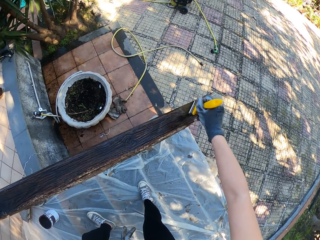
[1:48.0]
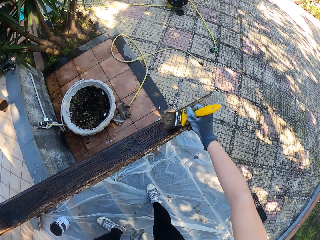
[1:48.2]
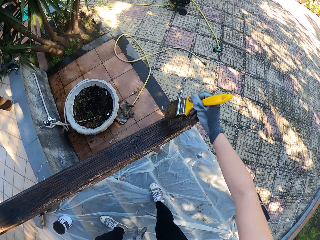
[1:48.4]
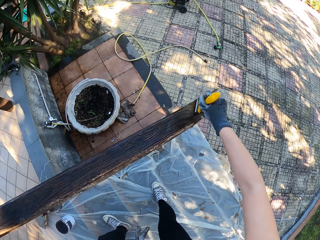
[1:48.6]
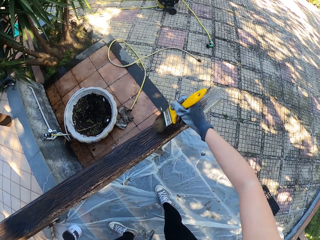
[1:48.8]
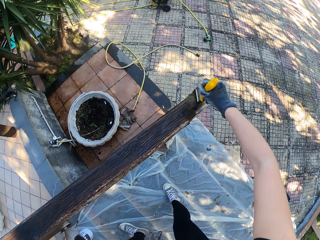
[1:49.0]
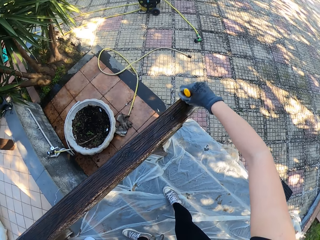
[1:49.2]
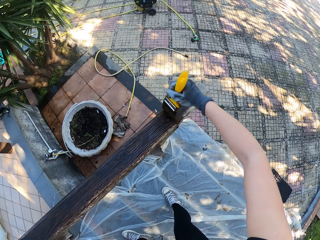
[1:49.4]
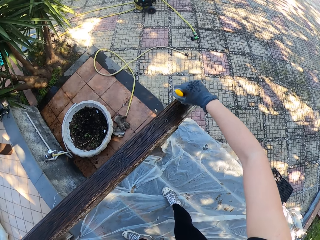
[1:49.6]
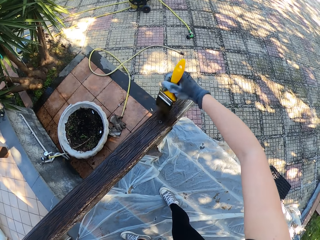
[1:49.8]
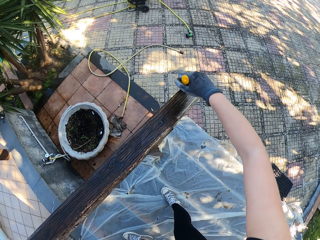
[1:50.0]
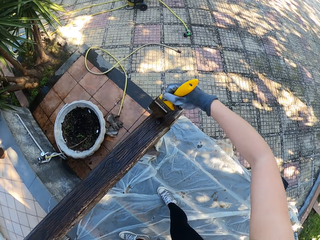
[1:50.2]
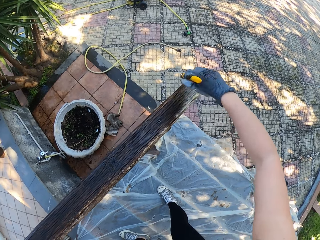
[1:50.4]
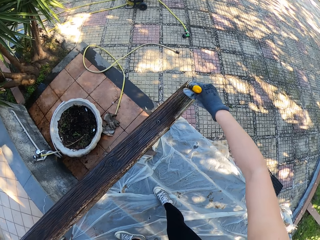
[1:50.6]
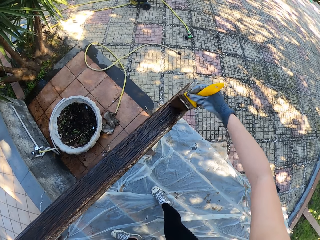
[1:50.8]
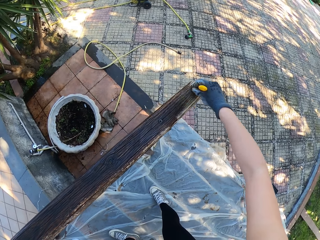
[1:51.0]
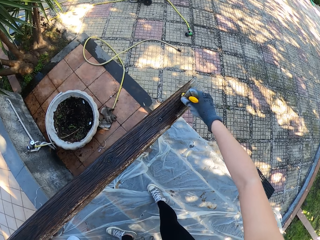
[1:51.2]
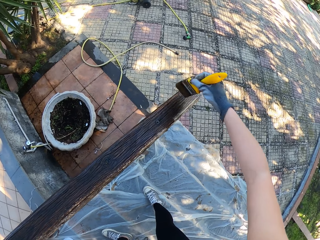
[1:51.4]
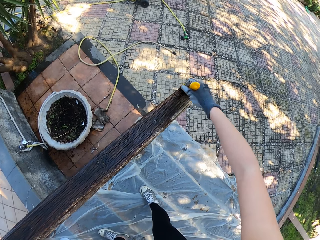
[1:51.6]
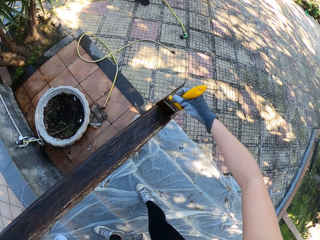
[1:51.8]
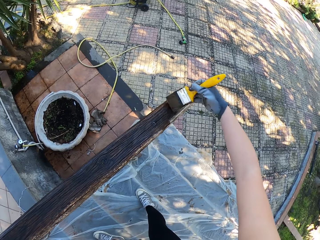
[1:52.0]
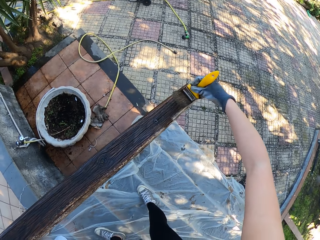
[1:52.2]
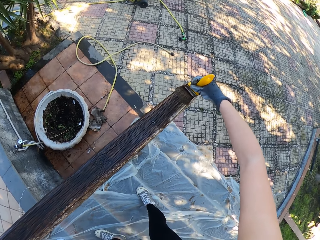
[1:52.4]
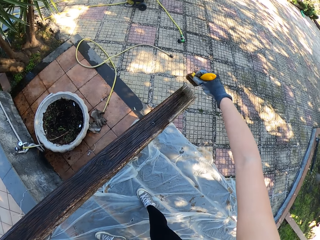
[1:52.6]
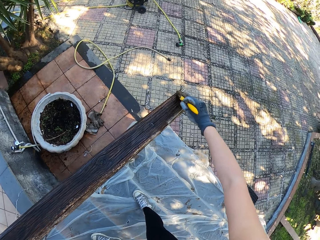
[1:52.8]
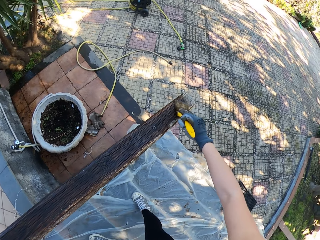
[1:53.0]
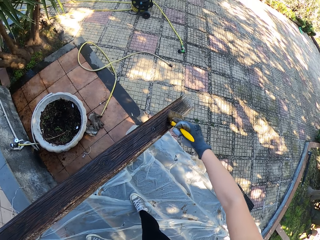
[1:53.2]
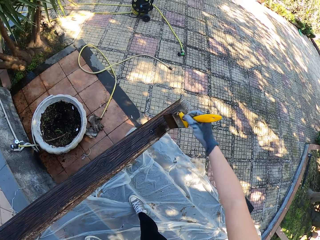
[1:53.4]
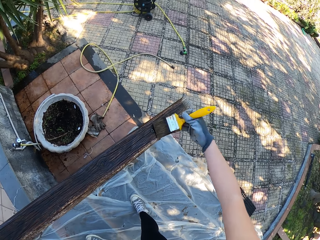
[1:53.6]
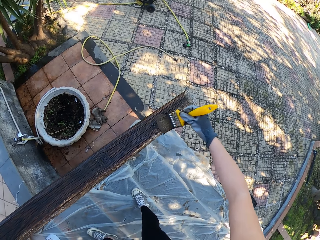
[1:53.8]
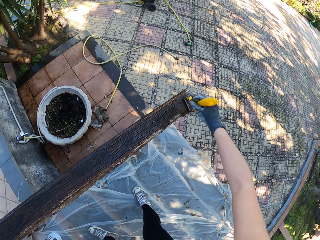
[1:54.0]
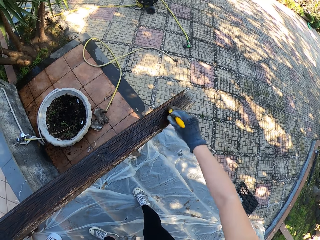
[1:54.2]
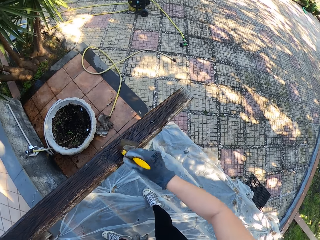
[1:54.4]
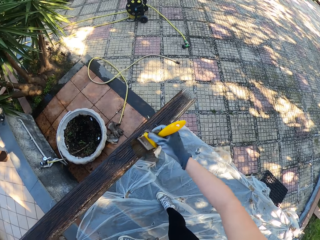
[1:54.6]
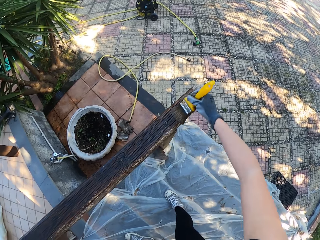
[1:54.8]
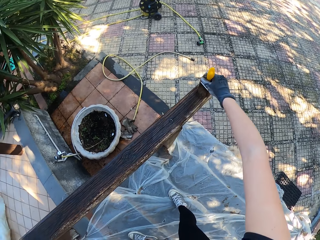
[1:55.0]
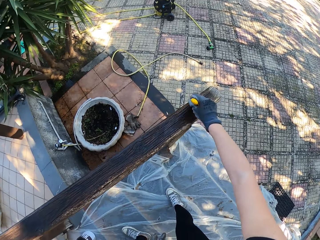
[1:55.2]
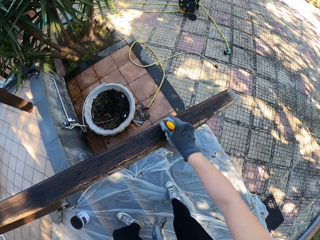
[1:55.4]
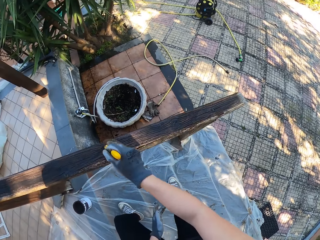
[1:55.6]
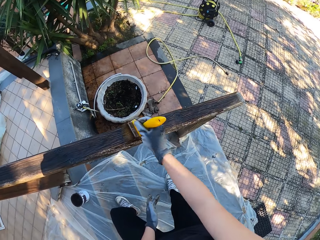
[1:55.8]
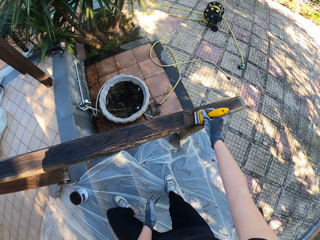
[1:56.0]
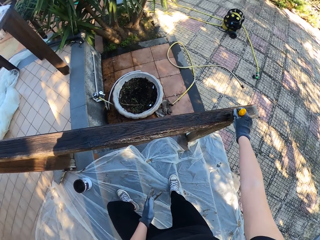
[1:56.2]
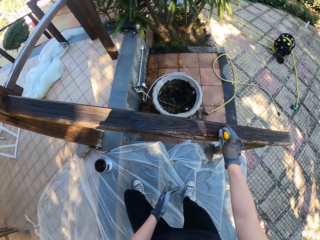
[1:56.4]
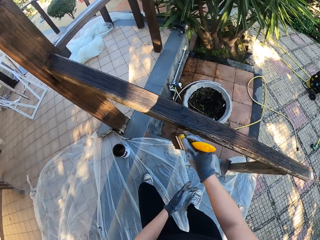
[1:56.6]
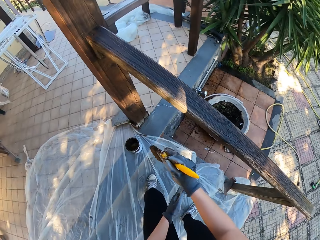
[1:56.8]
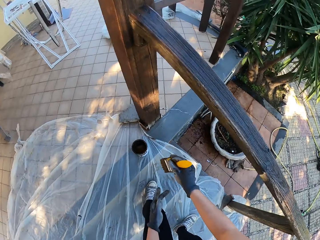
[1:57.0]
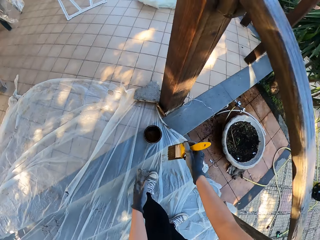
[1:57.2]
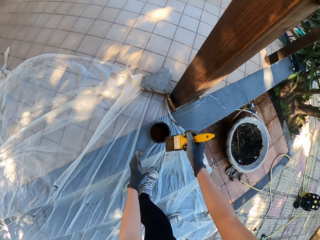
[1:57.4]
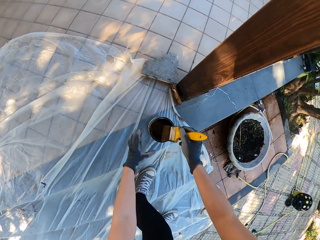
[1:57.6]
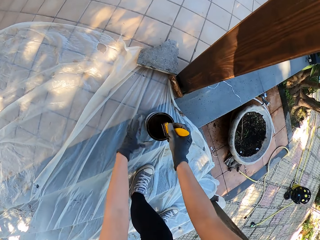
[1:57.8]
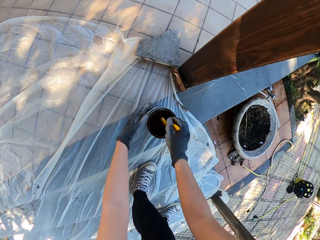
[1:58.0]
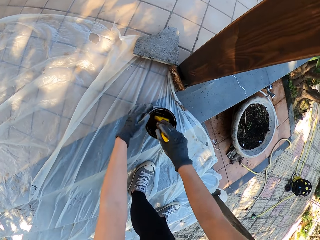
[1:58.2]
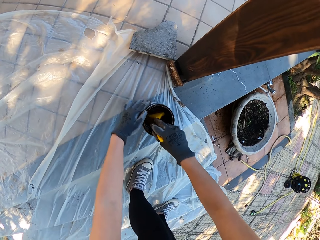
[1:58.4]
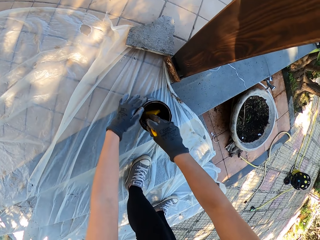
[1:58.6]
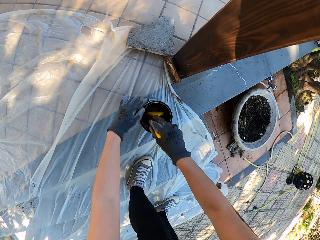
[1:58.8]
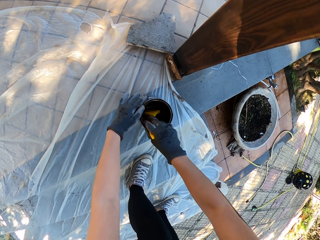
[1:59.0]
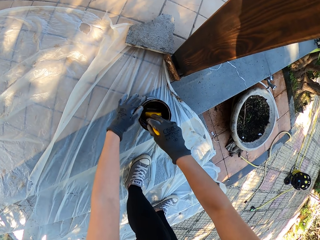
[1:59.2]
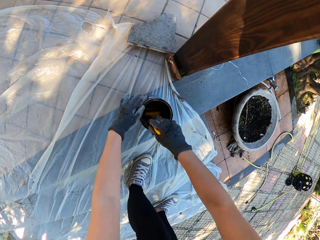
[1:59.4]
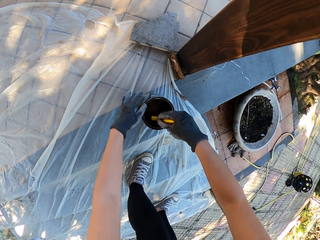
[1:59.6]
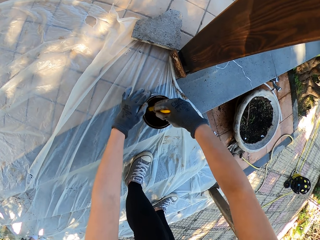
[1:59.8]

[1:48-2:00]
The camera wearer dips the brush in the paint can.

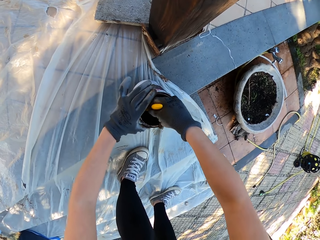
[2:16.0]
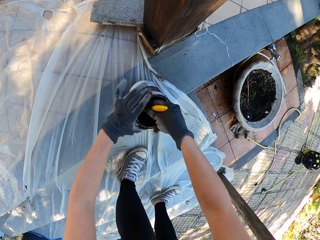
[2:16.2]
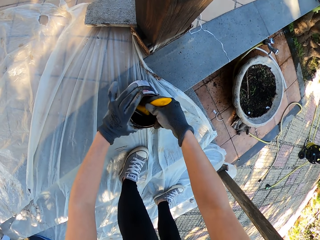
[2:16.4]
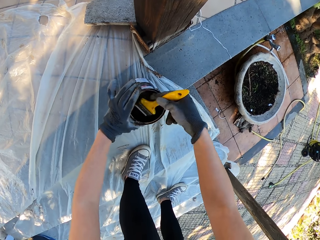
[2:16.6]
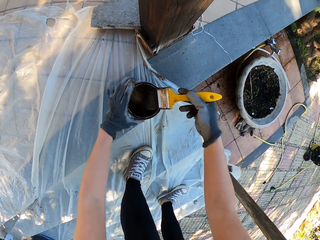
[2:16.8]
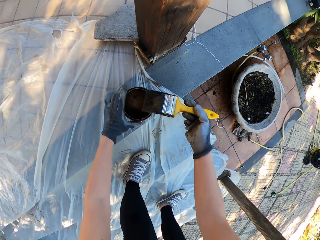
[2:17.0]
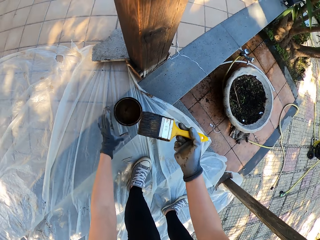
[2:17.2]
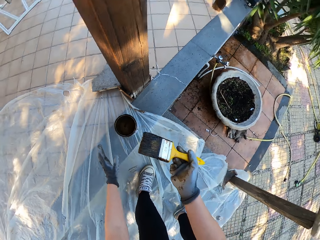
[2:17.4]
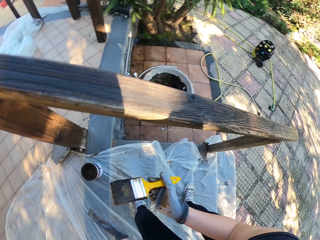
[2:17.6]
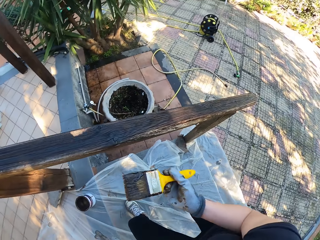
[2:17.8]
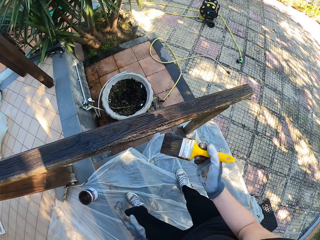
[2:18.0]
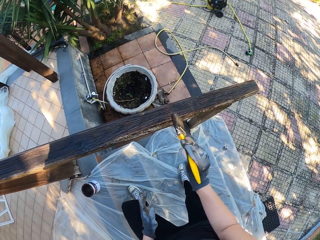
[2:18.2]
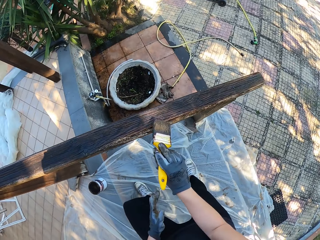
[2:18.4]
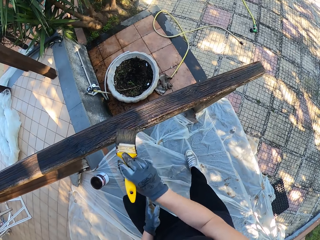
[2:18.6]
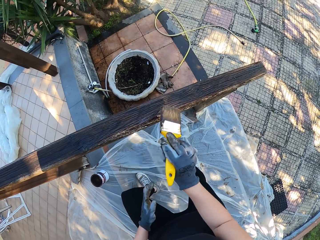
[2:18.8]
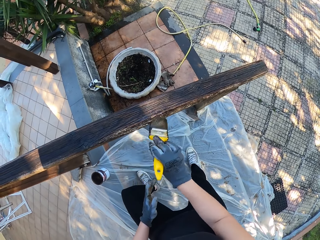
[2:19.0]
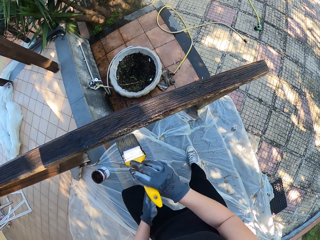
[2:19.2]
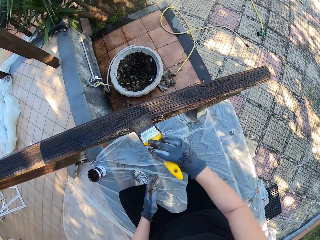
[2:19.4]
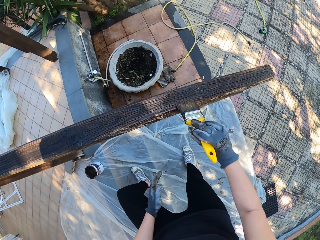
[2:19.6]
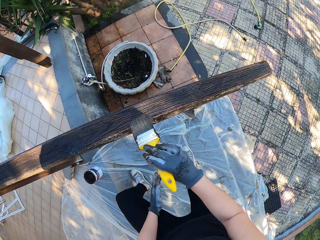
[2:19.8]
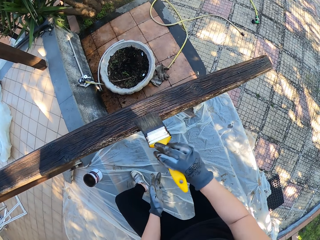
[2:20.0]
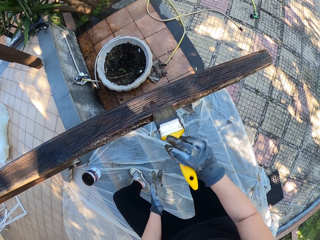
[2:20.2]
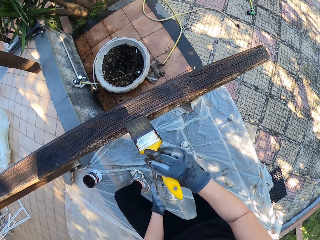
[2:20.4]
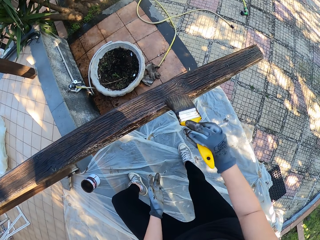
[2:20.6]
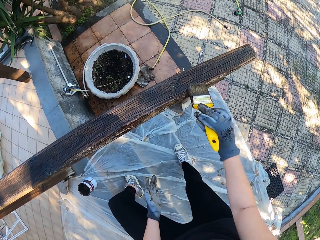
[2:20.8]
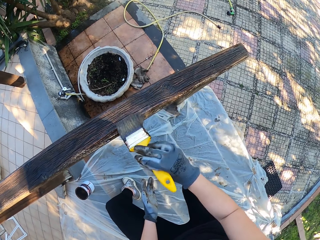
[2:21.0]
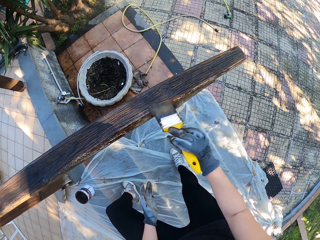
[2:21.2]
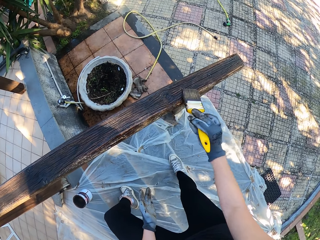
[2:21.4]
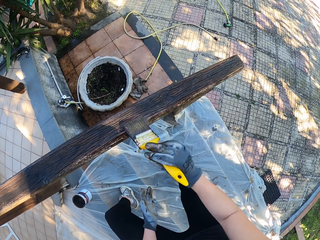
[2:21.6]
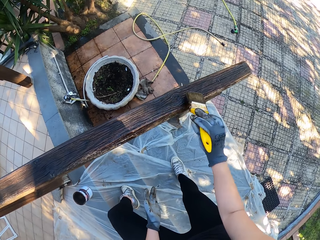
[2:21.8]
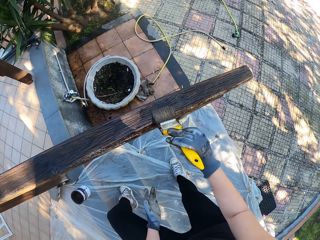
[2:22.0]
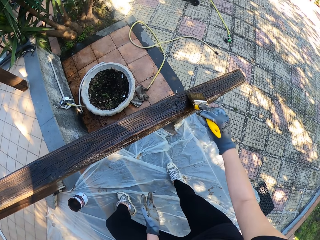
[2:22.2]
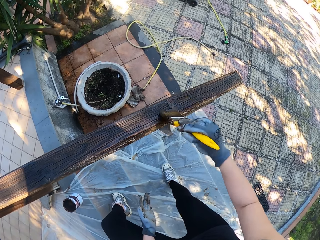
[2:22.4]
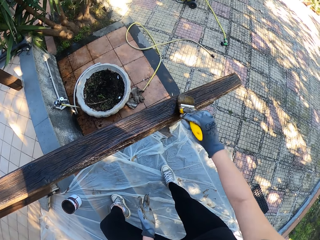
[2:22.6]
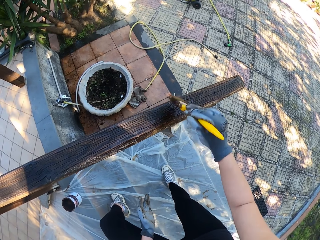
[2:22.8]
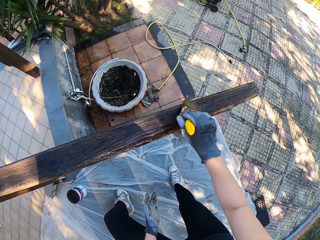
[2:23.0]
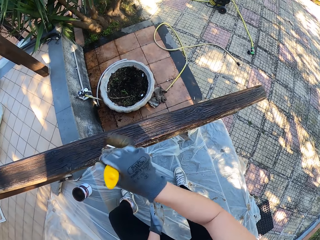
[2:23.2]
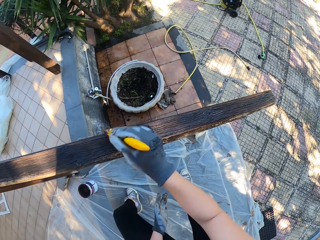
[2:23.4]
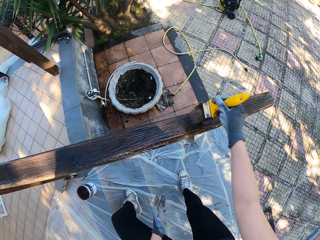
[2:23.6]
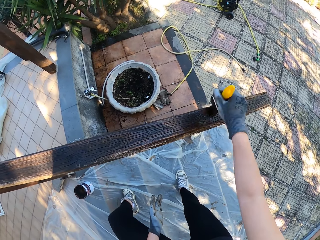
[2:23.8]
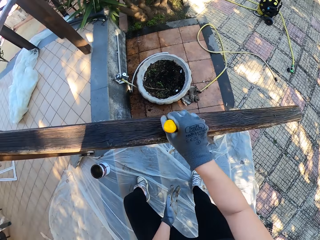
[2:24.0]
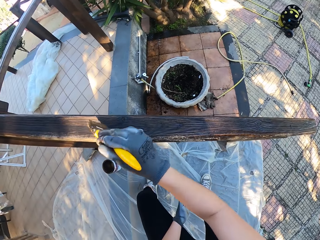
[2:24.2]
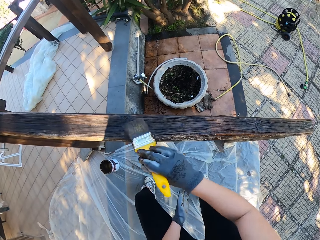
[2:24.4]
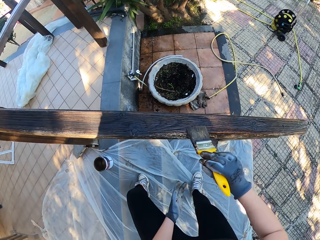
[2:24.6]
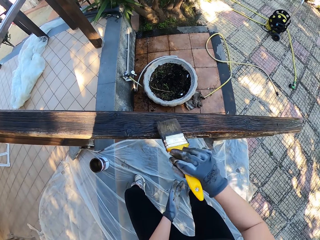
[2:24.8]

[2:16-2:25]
The camera wearer dips out the brush from the paint can. They paint on the stair wood railing.
